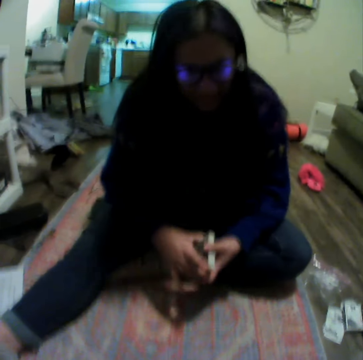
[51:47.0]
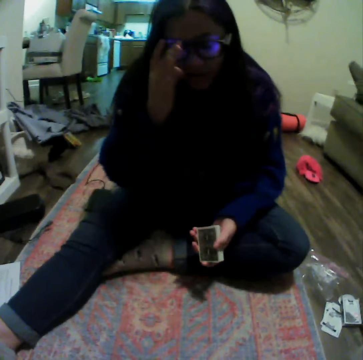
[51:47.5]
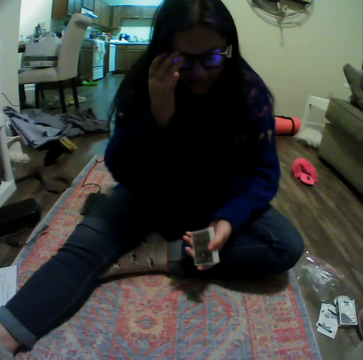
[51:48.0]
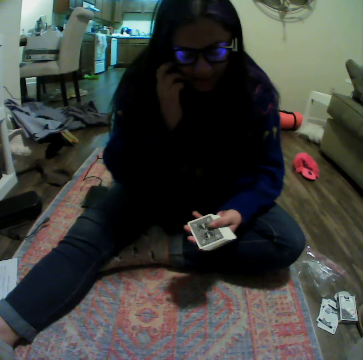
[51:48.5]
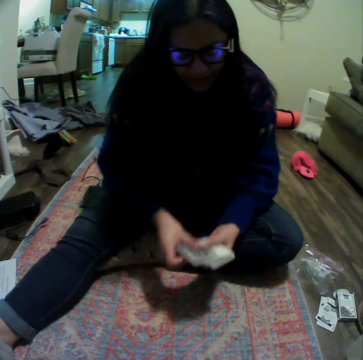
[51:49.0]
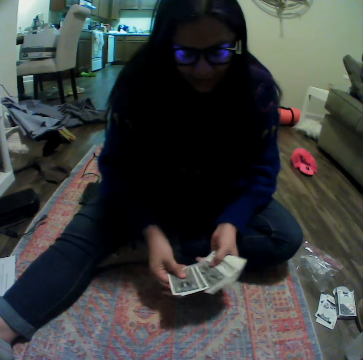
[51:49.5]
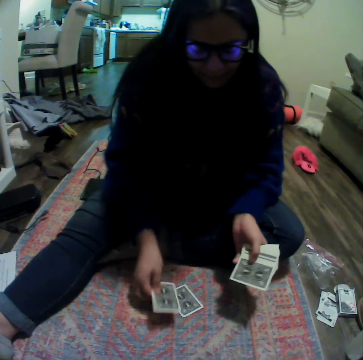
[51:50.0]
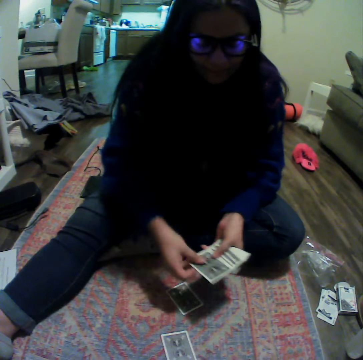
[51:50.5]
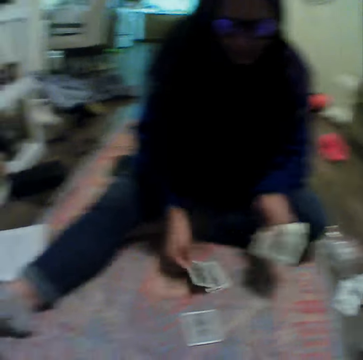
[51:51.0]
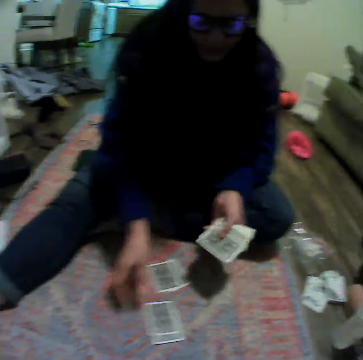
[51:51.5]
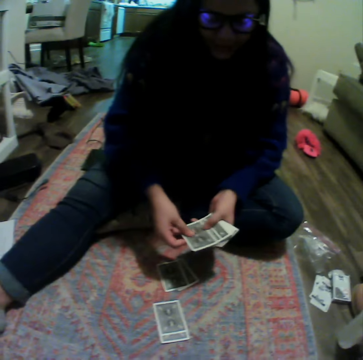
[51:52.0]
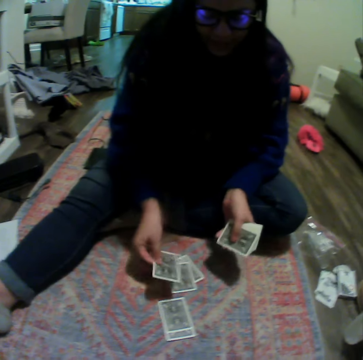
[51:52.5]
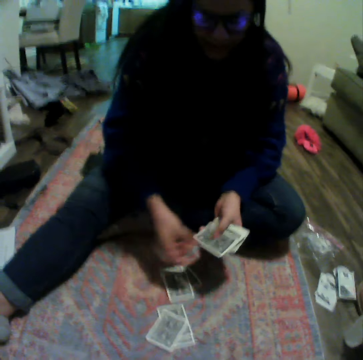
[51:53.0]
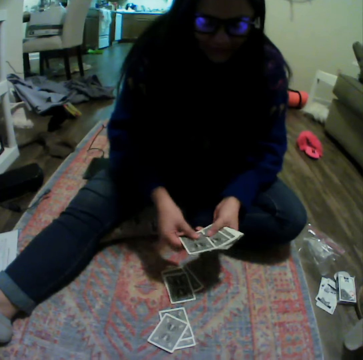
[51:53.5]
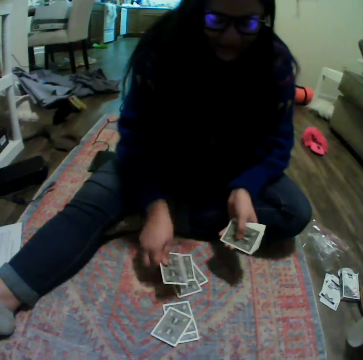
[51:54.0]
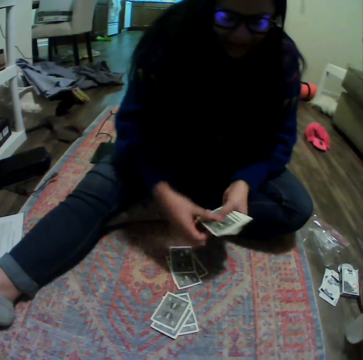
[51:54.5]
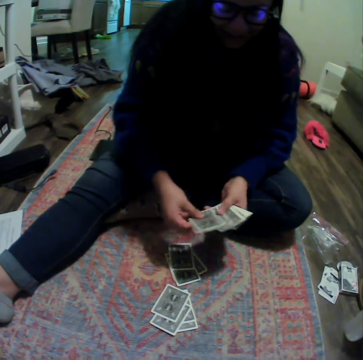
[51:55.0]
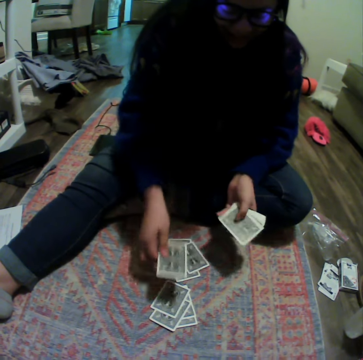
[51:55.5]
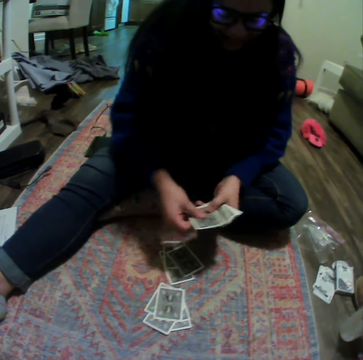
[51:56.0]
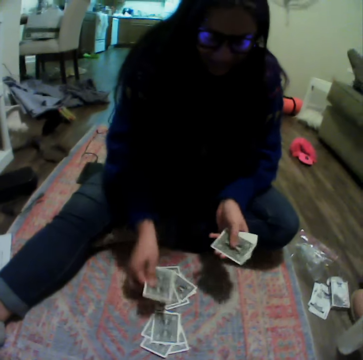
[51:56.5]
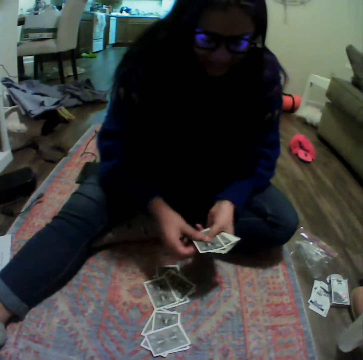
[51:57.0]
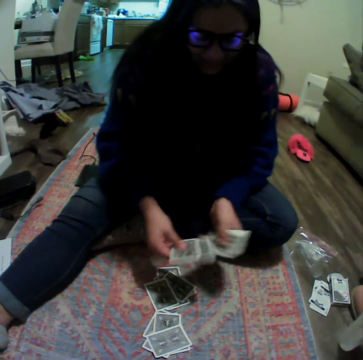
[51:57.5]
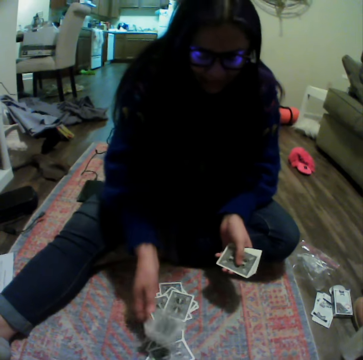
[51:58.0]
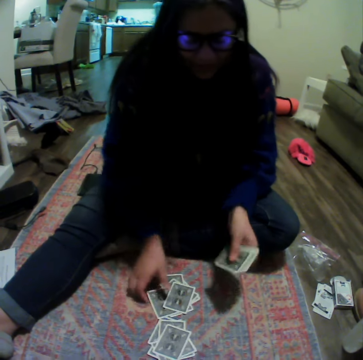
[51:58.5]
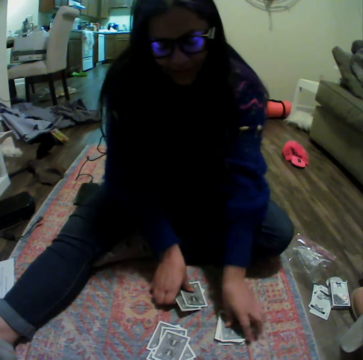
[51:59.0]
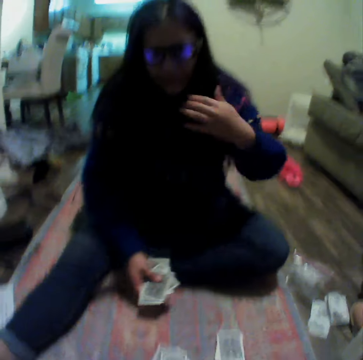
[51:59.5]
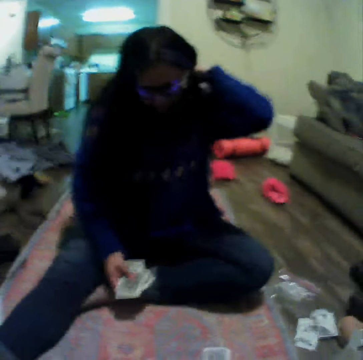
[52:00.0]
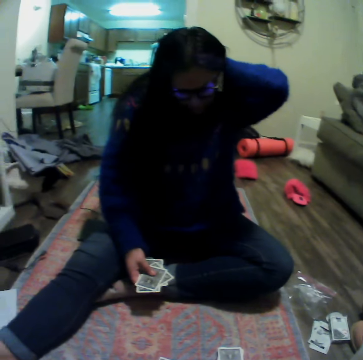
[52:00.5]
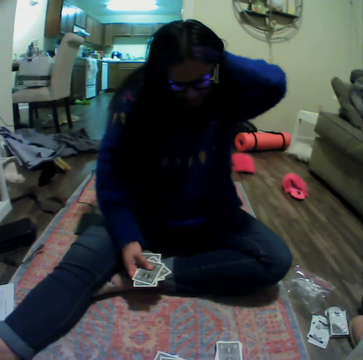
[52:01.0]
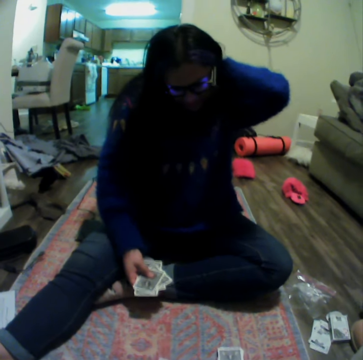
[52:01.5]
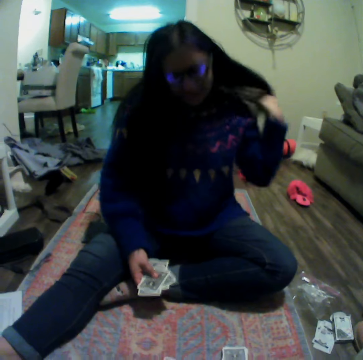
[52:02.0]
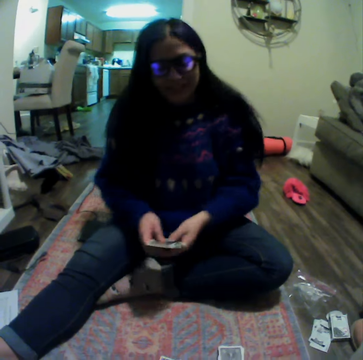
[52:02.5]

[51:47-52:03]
A woman puts the cards down. The woman divides the cards on the floor. The woman picks the cards. The woman talks to the camera wearer.

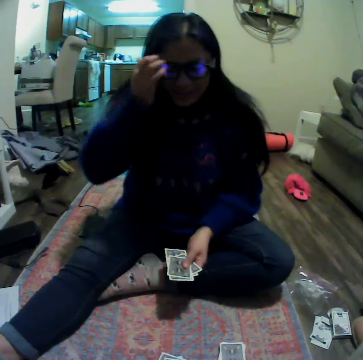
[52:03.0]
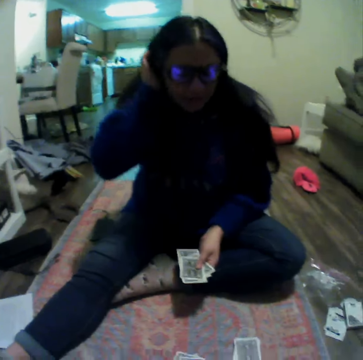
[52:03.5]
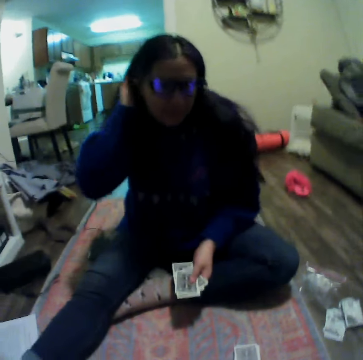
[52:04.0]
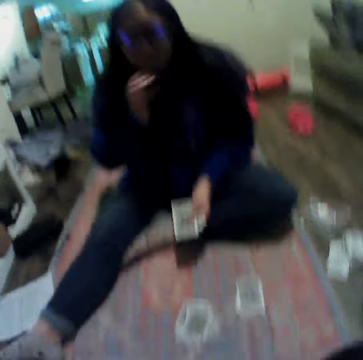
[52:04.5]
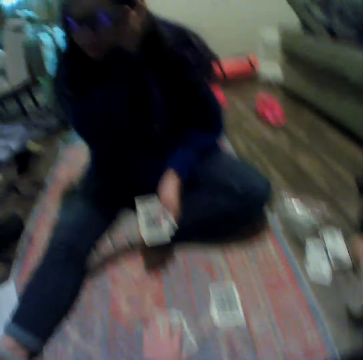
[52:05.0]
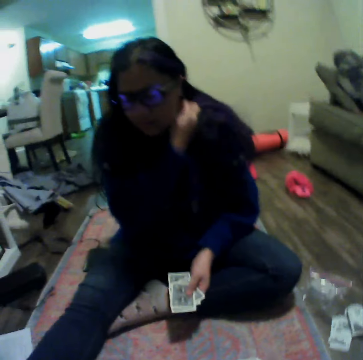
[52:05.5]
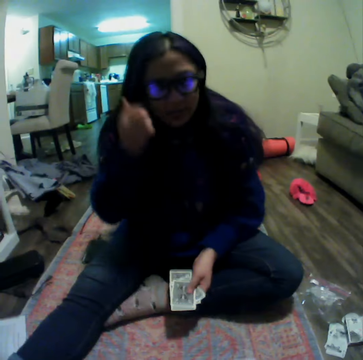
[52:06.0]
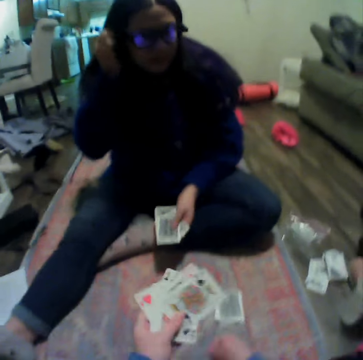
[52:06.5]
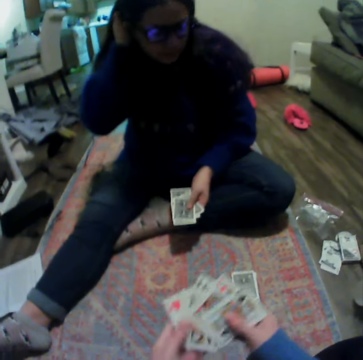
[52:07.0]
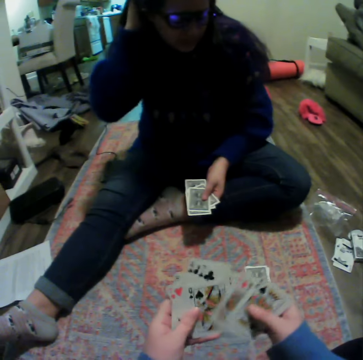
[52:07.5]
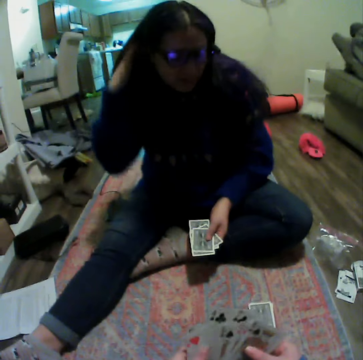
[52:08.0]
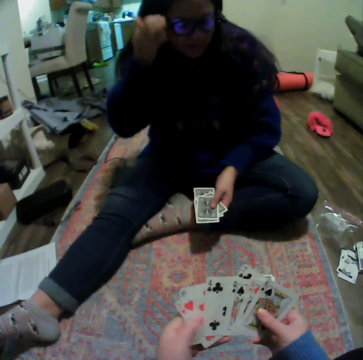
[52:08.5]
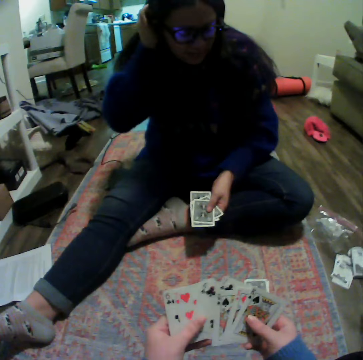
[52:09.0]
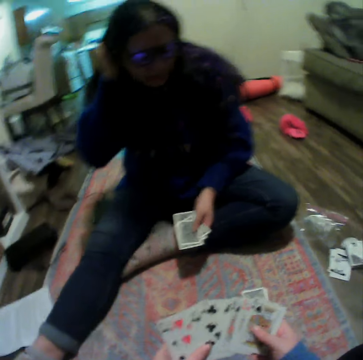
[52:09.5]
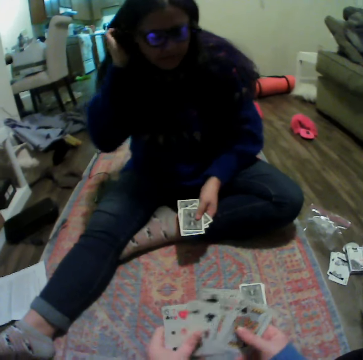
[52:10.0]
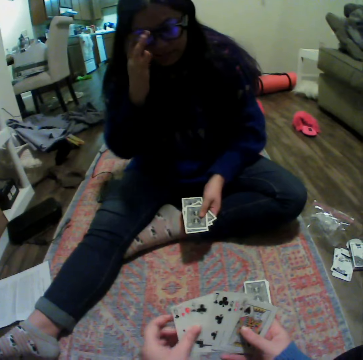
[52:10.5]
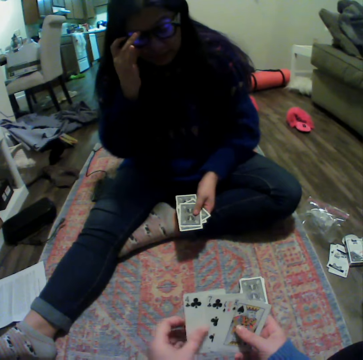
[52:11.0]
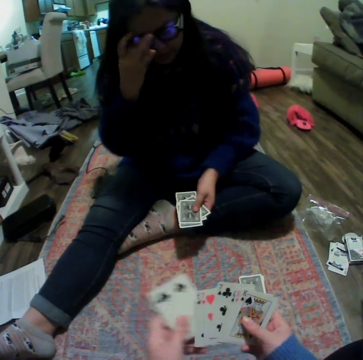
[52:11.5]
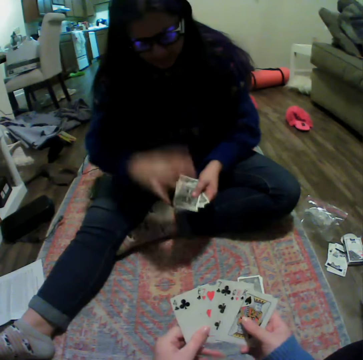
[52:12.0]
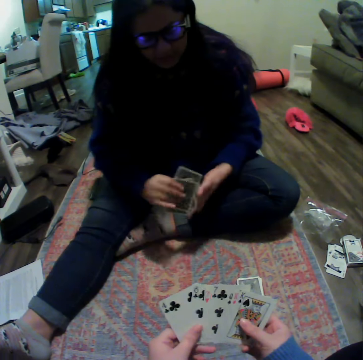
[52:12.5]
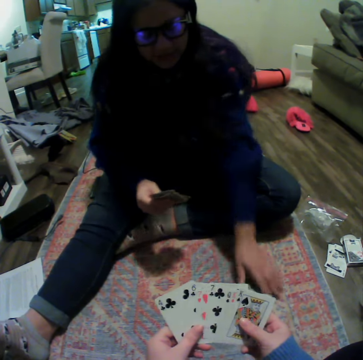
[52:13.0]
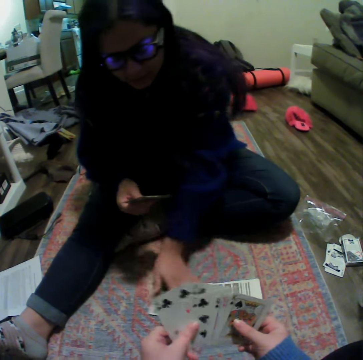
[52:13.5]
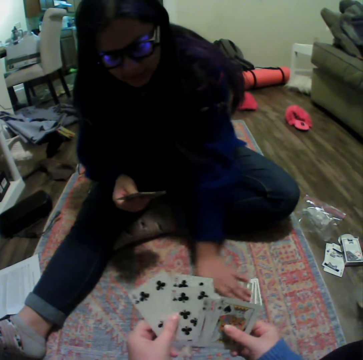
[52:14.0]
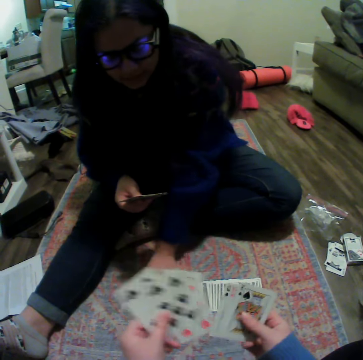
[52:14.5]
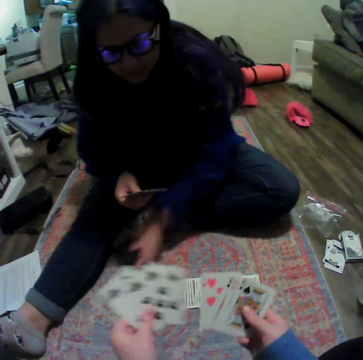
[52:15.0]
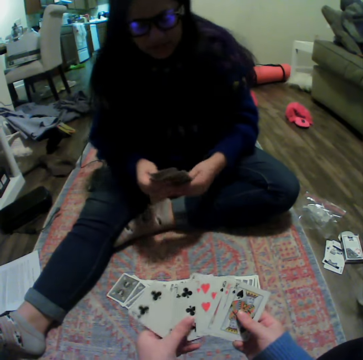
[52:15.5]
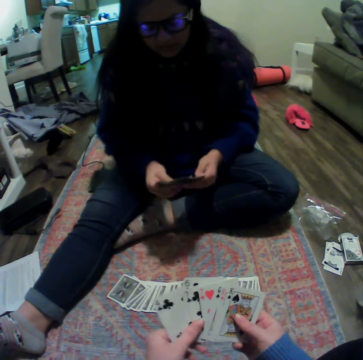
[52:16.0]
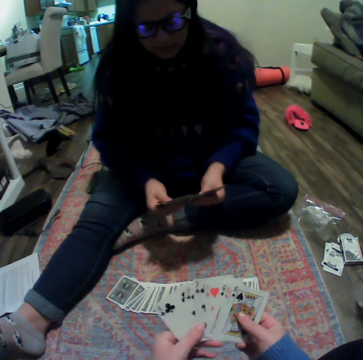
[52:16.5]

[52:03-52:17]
The camera wearer picks the cards. They arrange the cards. They shuffle the cards. A woman arranges the cards.

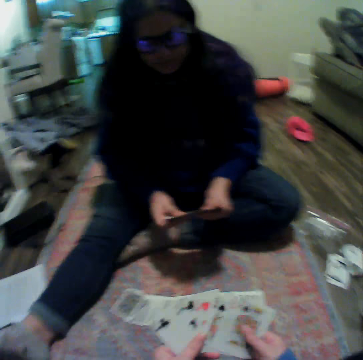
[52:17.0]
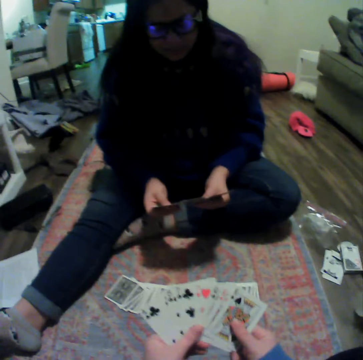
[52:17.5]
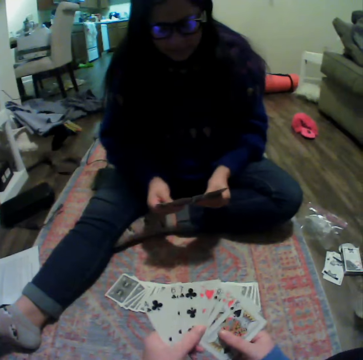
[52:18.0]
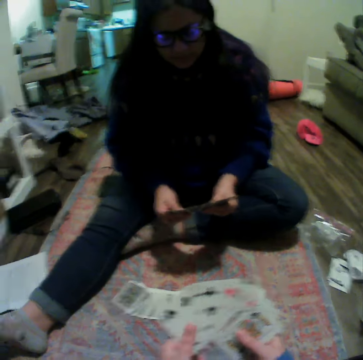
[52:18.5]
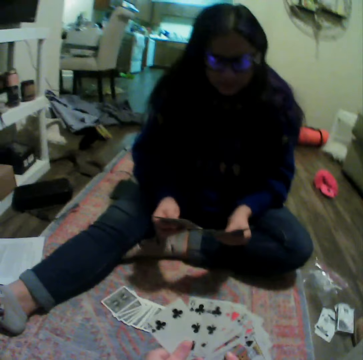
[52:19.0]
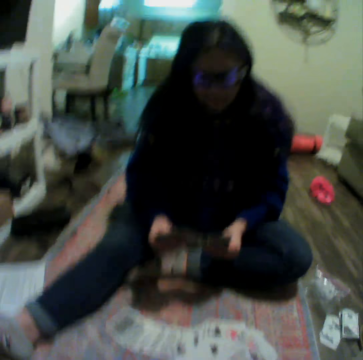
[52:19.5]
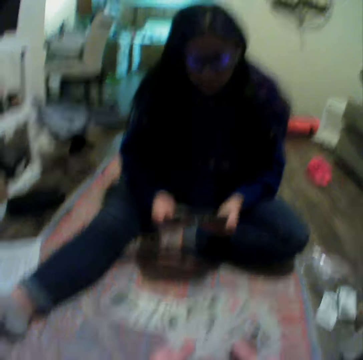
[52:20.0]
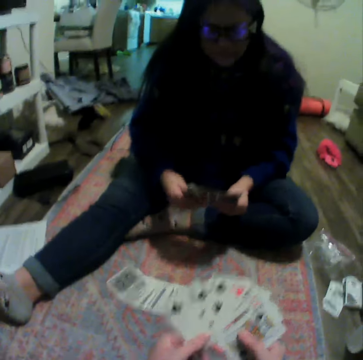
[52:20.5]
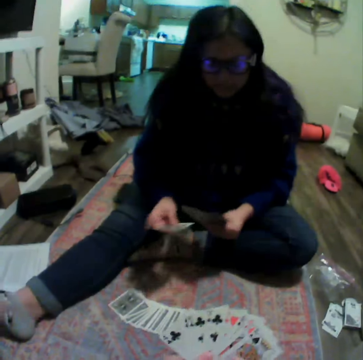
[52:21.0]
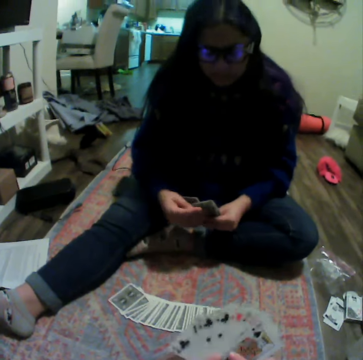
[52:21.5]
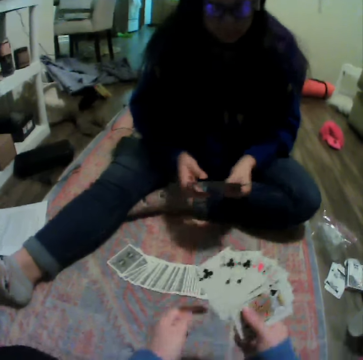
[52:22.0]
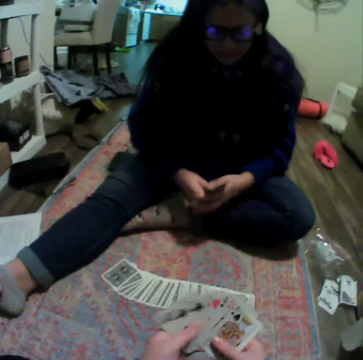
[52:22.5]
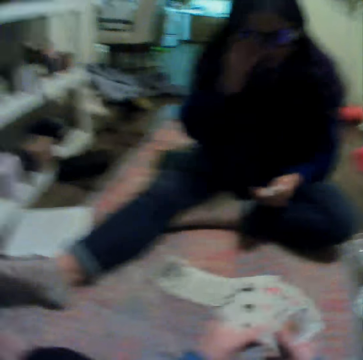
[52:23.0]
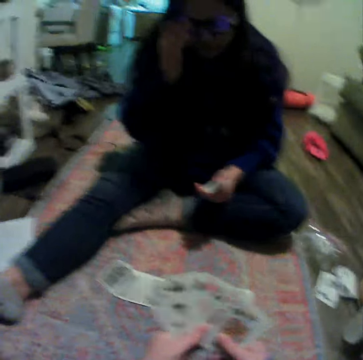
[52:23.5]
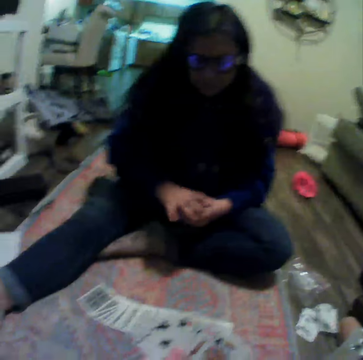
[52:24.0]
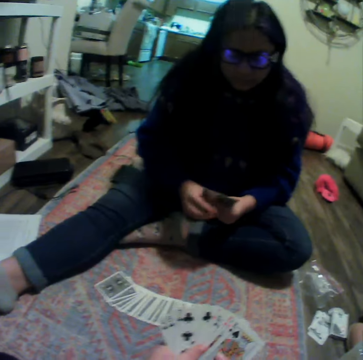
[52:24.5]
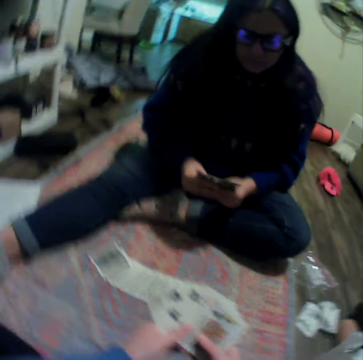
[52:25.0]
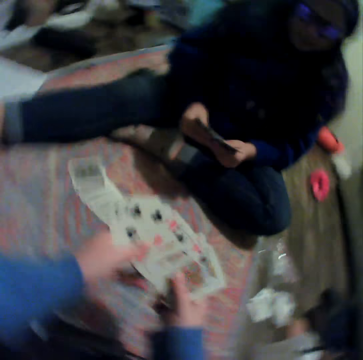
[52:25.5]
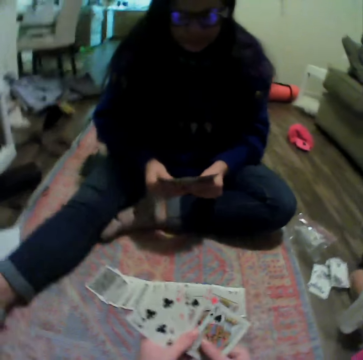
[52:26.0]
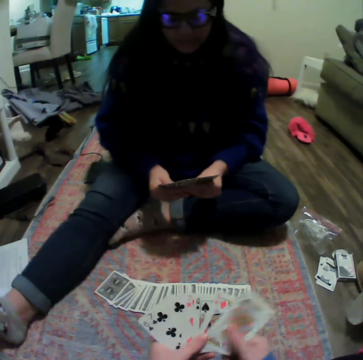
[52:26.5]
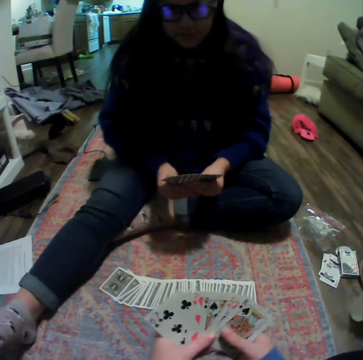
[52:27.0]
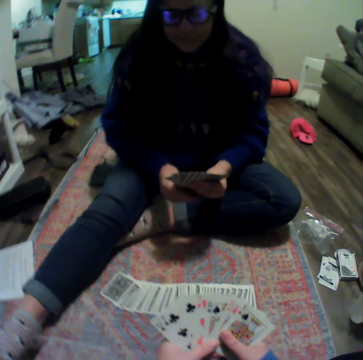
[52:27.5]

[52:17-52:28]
The camera wearer plays the card game with a woman. The woman touches the camera. The camera wearer arranges the cards. The woman arranges the cards.
